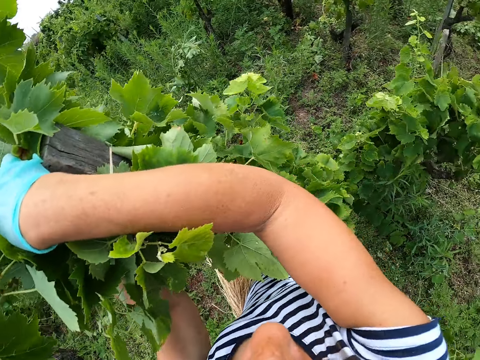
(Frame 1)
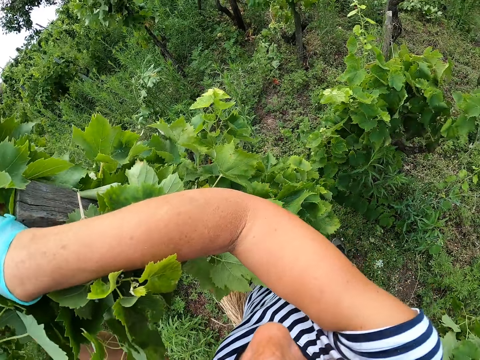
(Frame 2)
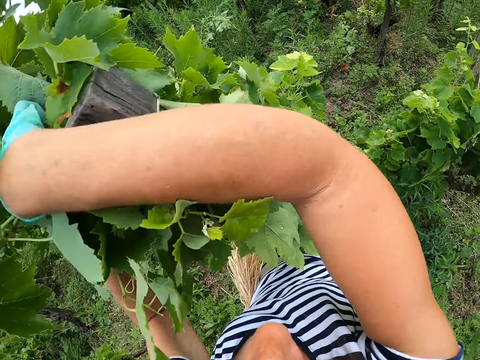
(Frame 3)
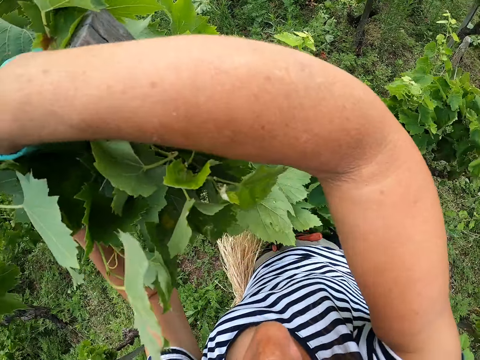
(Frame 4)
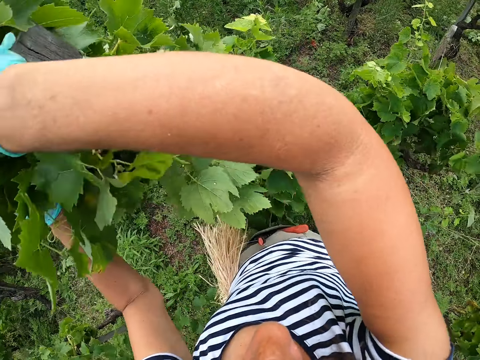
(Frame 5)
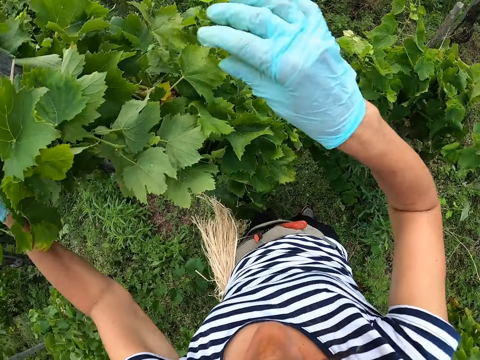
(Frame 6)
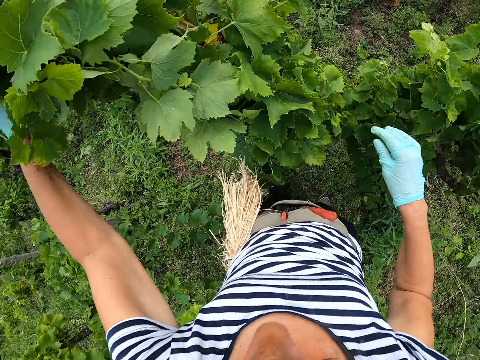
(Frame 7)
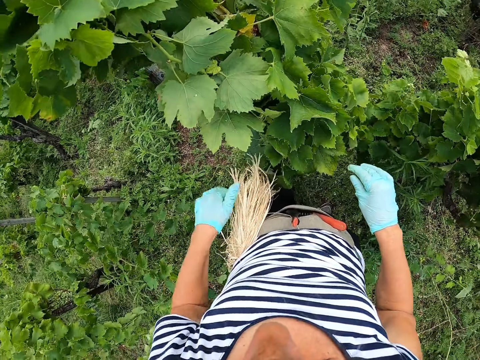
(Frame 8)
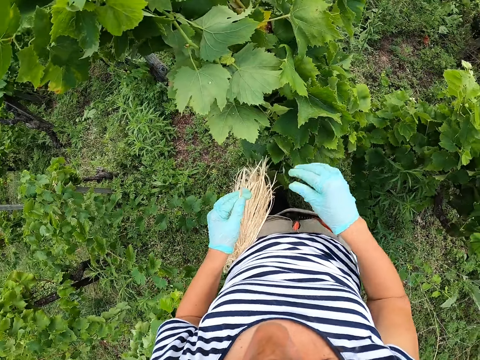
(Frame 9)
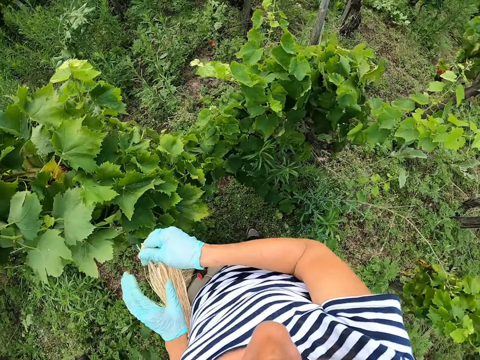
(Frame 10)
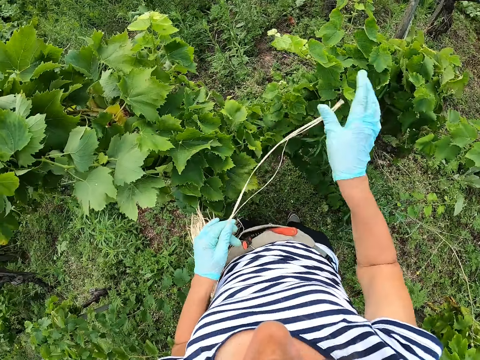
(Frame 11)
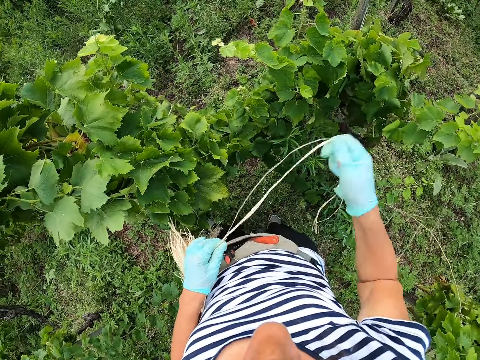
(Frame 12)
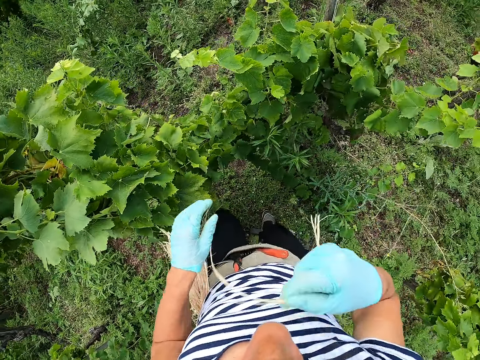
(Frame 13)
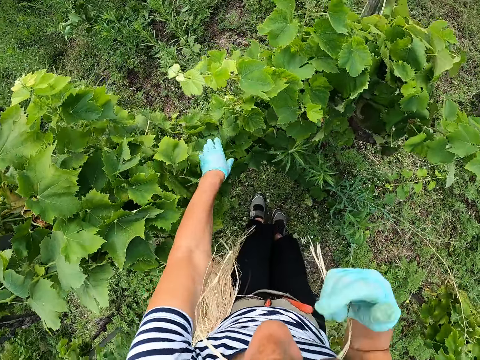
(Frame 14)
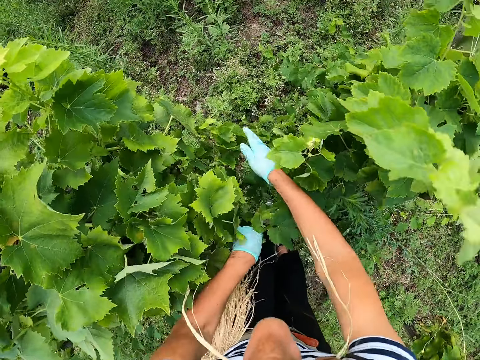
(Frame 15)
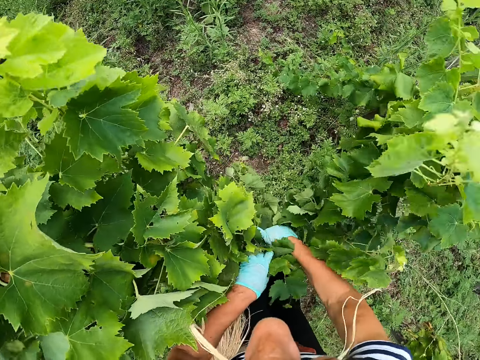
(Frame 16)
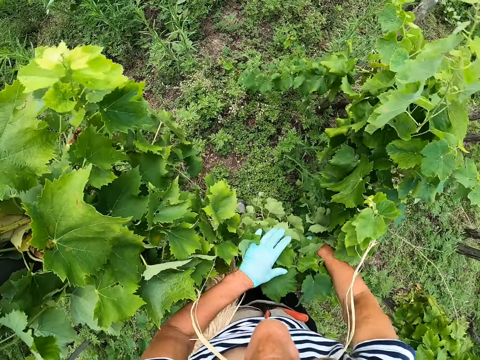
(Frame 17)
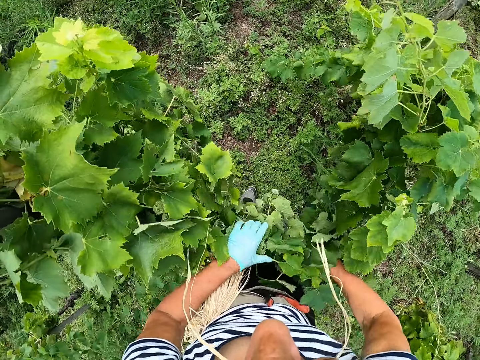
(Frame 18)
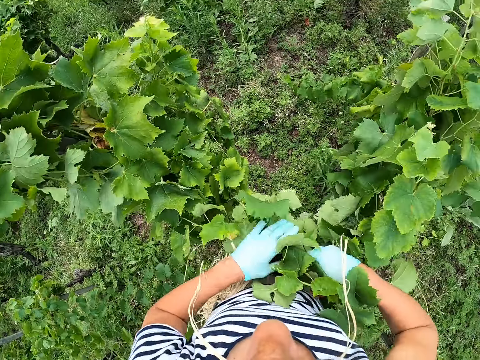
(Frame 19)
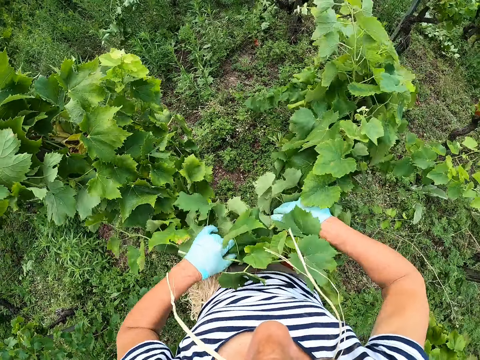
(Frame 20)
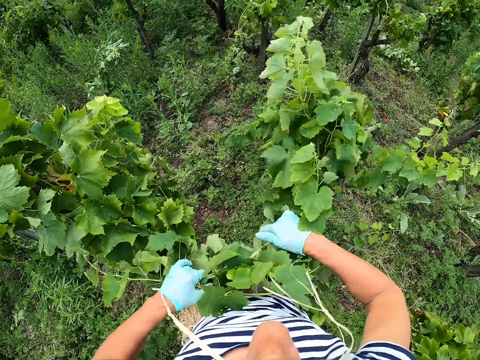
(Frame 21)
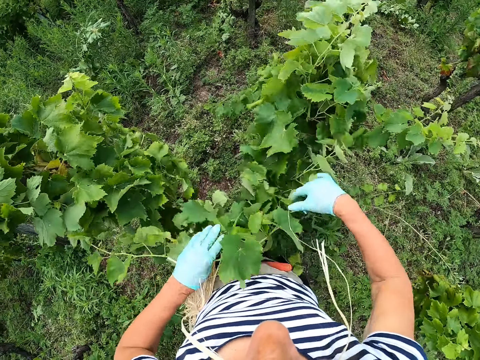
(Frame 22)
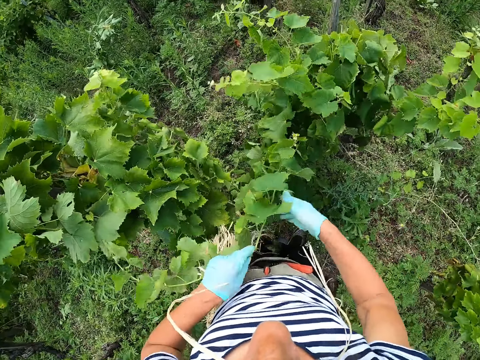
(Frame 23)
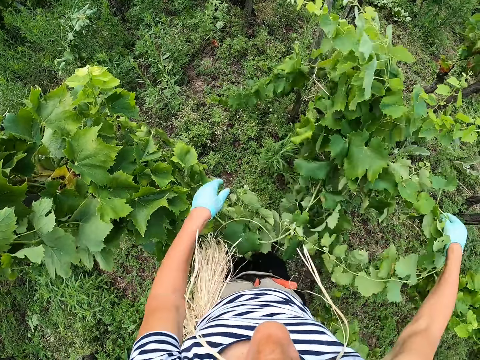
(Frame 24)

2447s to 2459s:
The camera wearer takes a rope. They tie the grape leaves. They hold a plant.

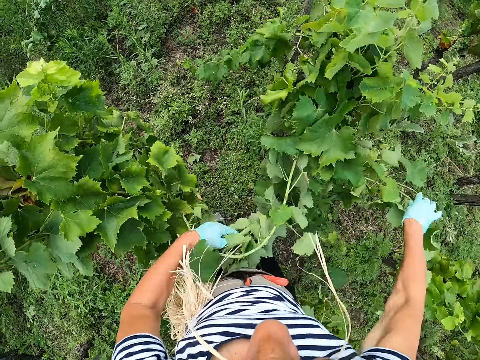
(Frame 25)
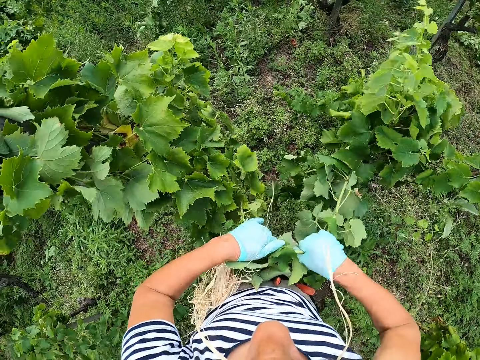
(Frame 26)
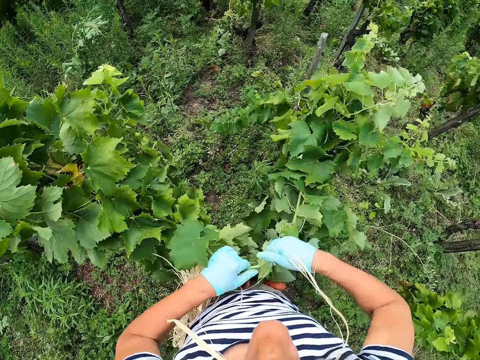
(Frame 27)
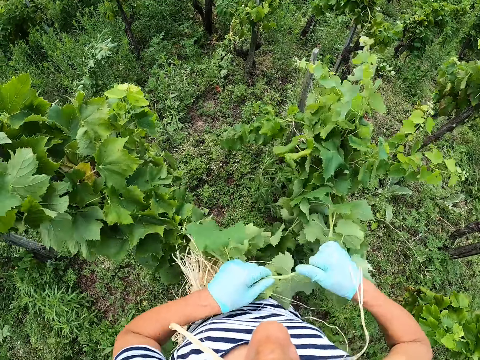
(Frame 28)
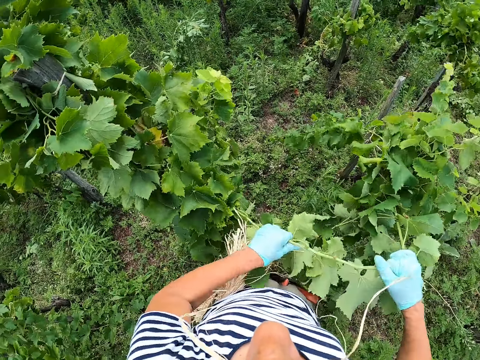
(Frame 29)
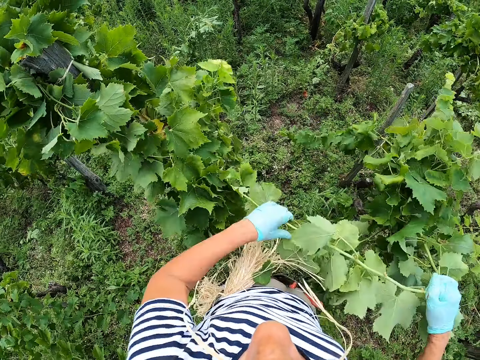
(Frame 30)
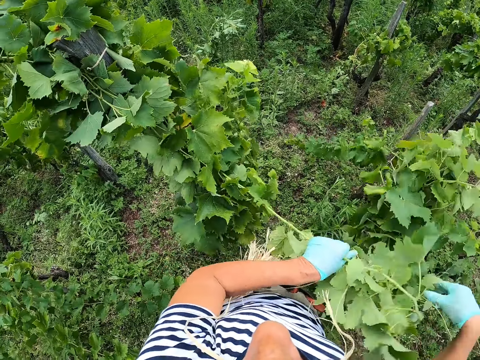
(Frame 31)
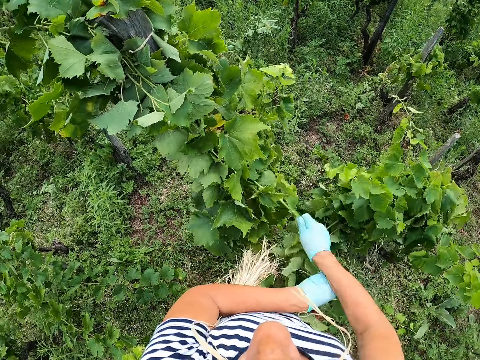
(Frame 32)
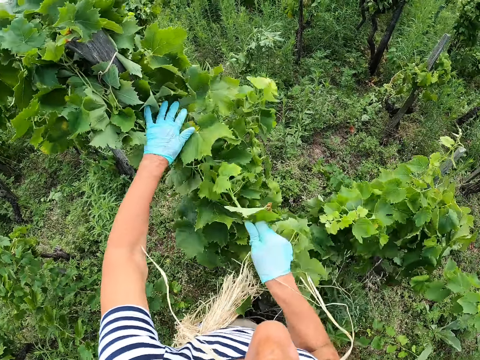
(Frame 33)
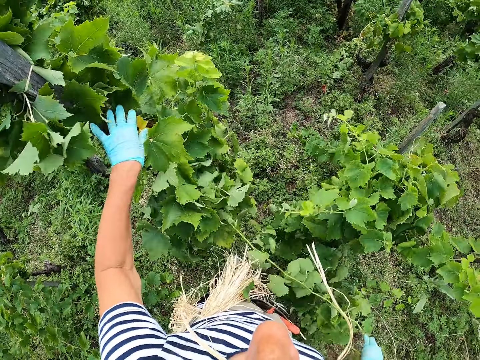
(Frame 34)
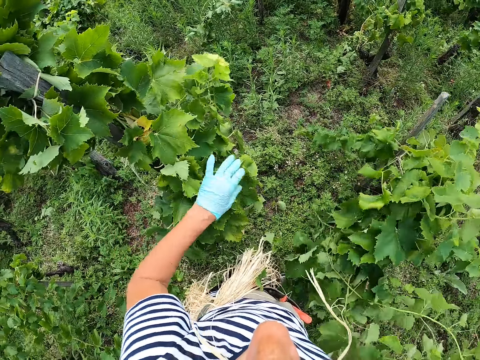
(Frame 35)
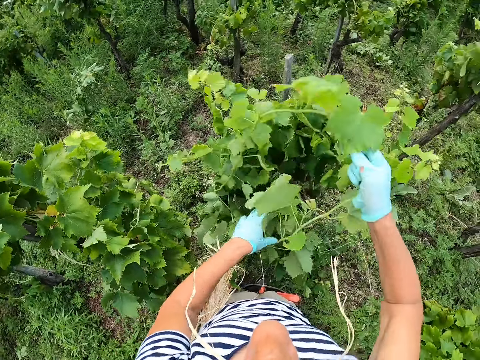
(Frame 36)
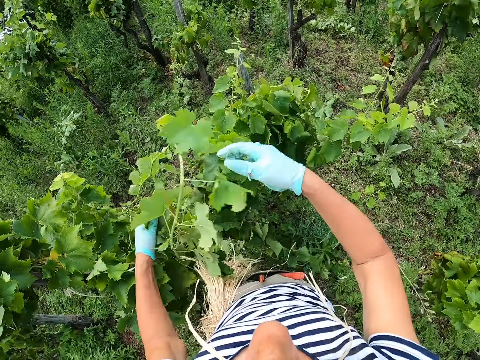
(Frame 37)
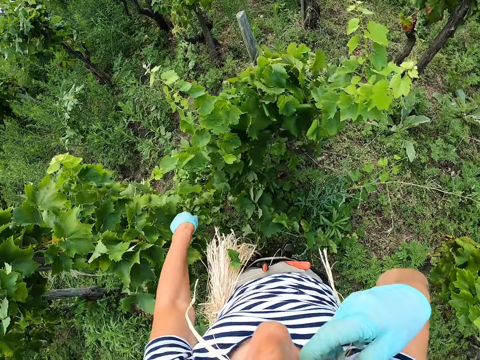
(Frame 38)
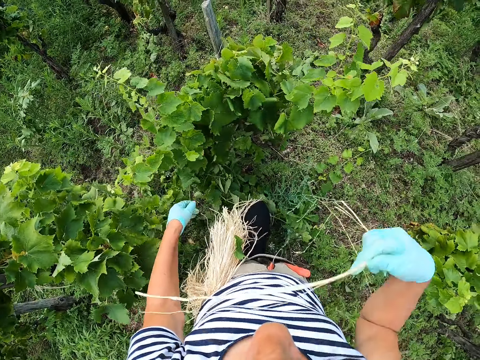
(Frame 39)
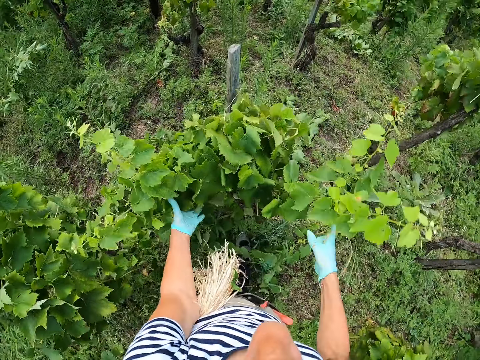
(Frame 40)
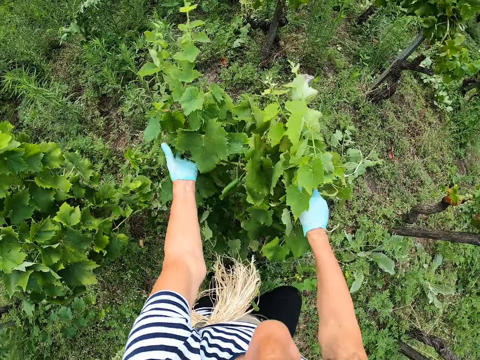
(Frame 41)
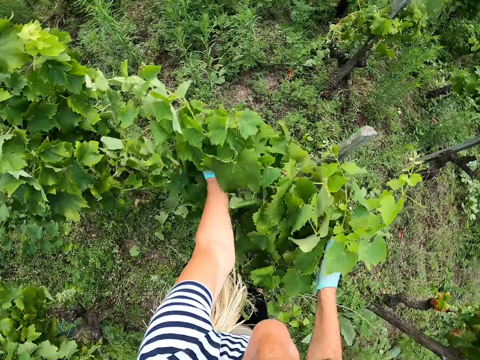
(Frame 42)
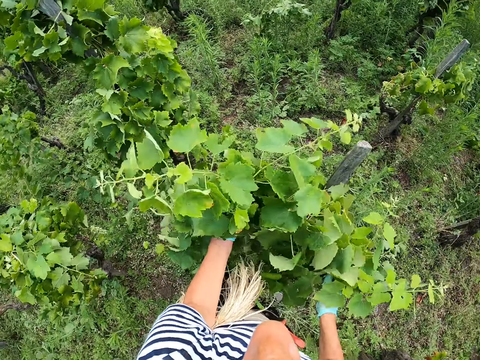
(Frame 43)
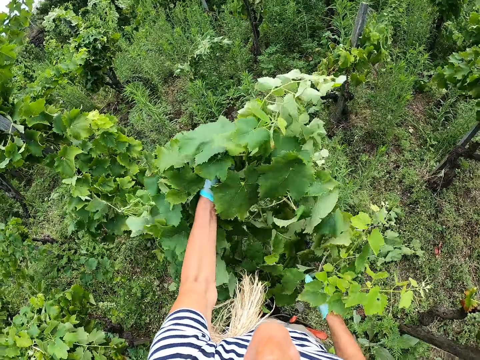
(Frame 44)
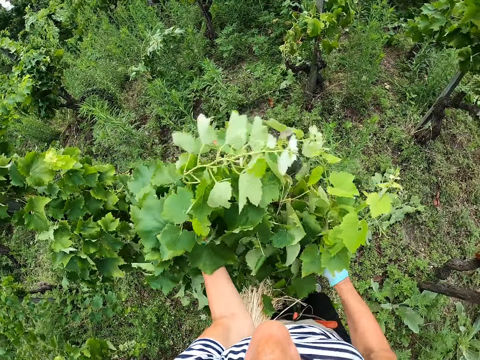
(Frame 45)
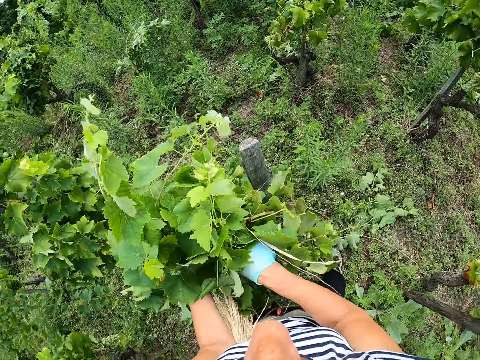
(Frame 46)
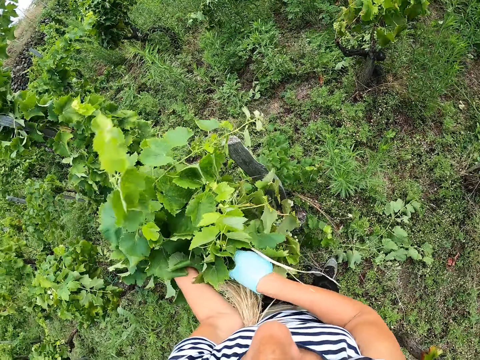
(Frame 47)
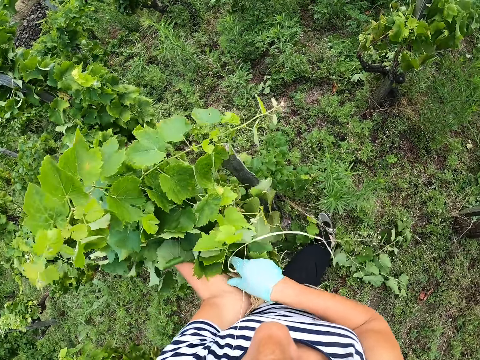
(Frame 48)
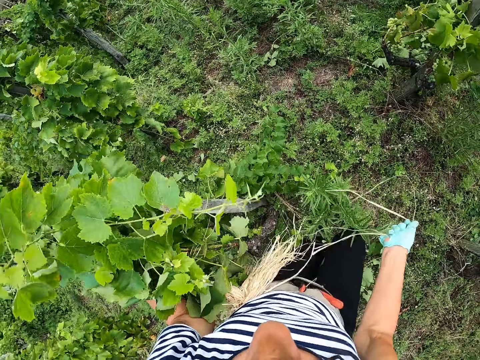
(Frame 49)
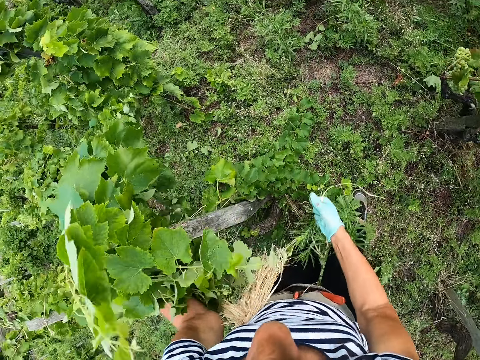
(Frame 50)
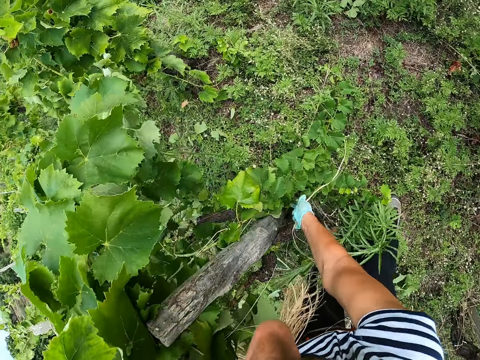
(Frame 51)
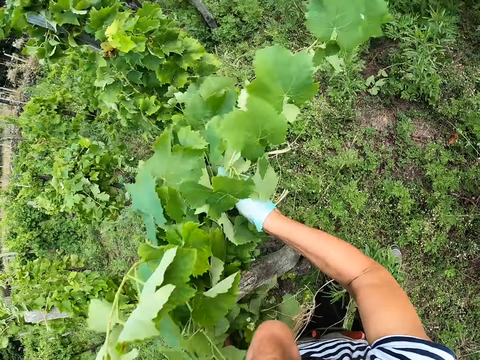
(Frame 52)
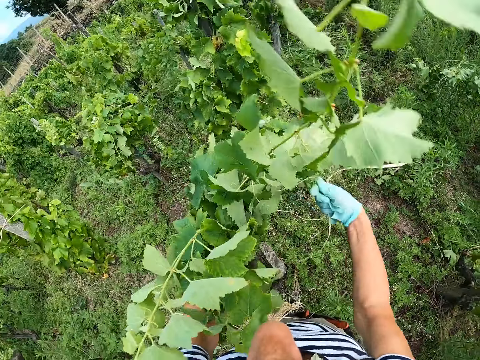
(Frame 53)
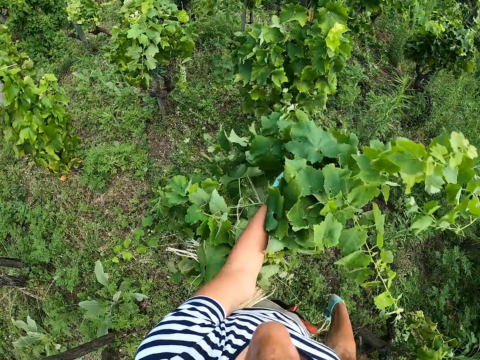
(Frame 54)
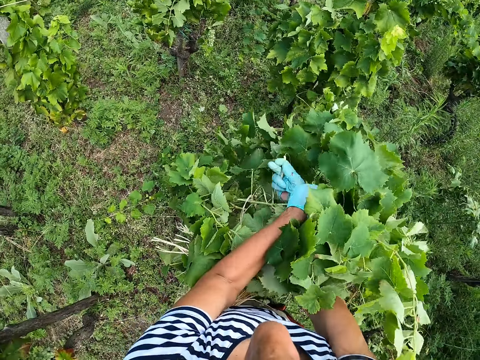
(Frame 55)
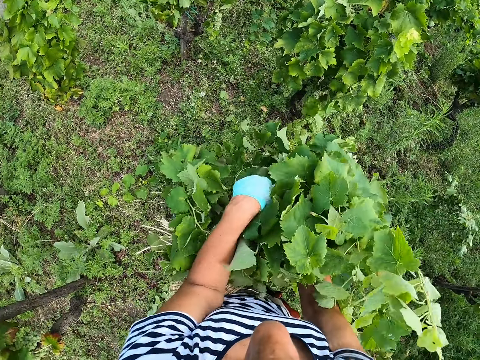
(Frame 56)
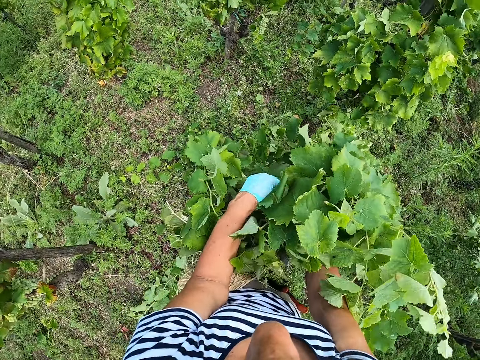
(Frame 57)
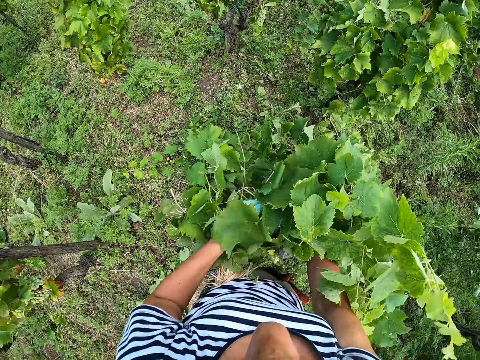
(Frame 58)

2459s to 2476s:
The camera wearer holds a plant. They pull grape leaves. They pull a branch. They pull the branch again. They hold a string. They hold the plant. They tie the grape leaves. They lift the branch.
